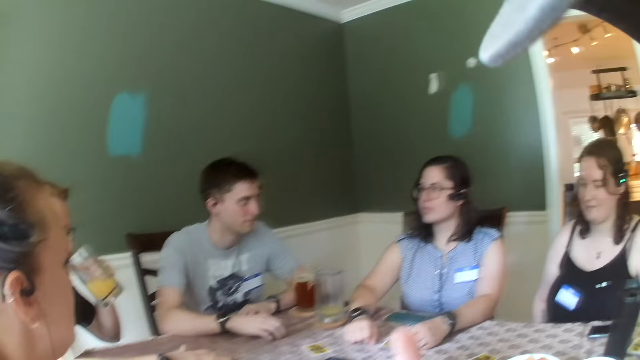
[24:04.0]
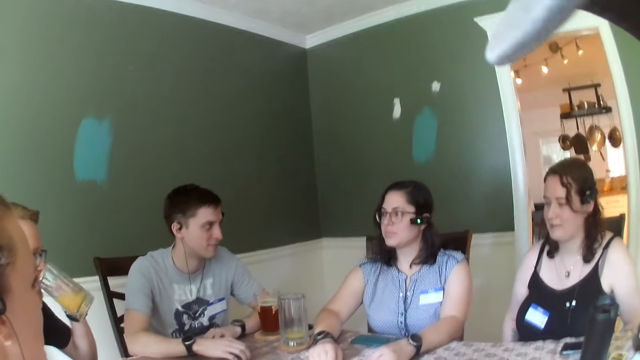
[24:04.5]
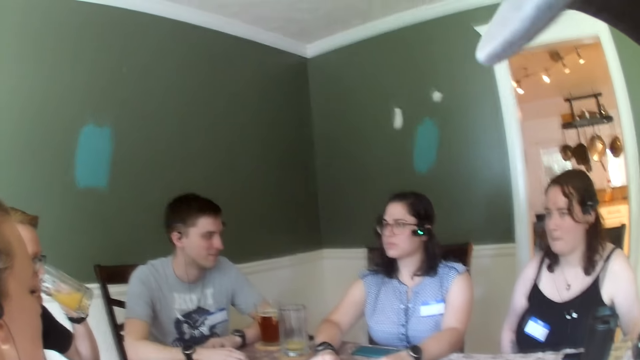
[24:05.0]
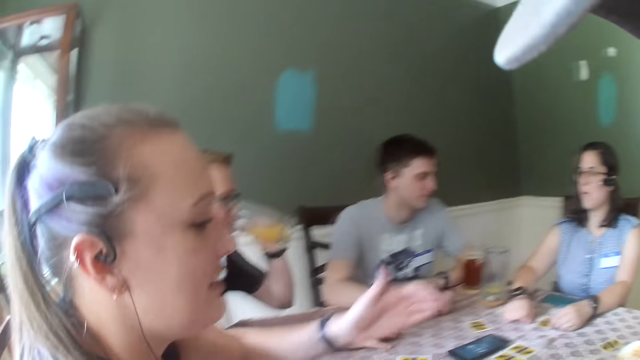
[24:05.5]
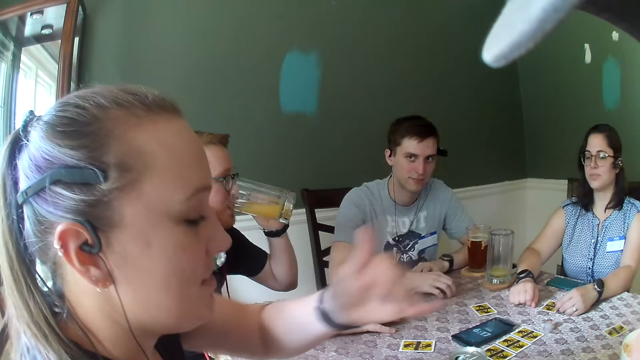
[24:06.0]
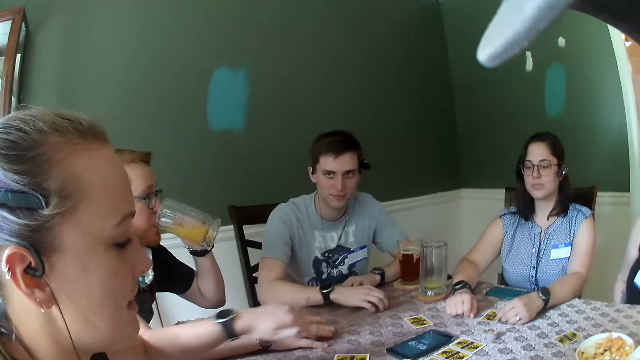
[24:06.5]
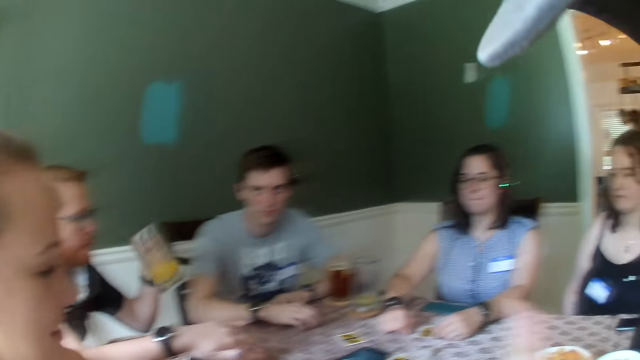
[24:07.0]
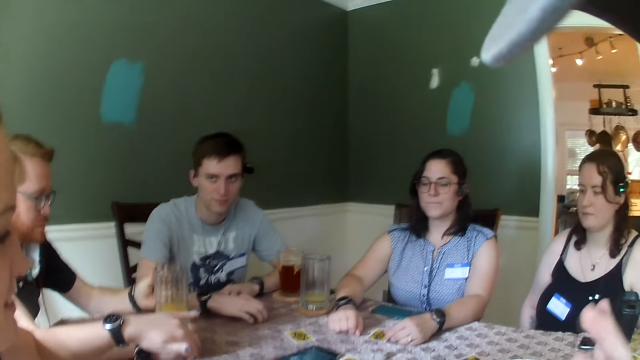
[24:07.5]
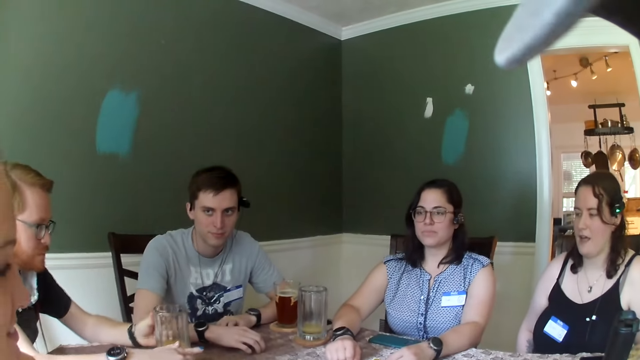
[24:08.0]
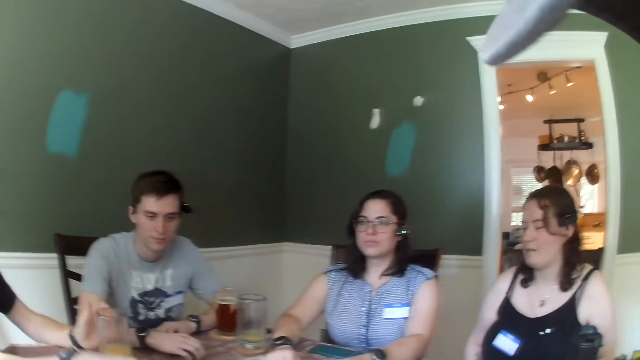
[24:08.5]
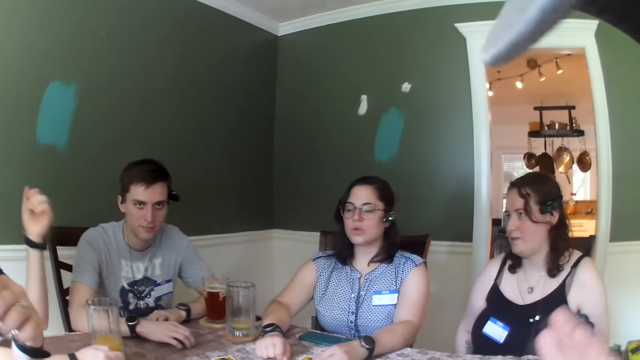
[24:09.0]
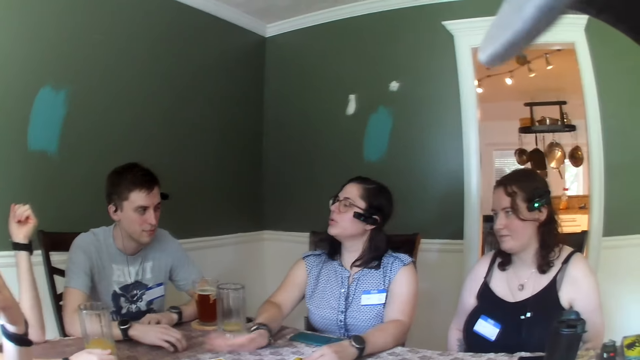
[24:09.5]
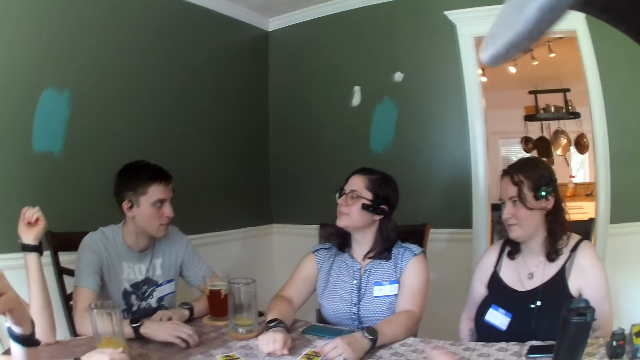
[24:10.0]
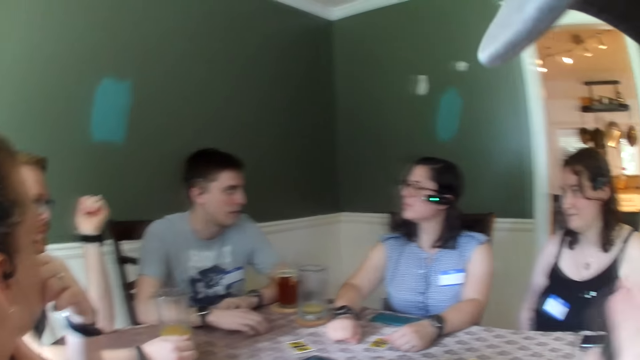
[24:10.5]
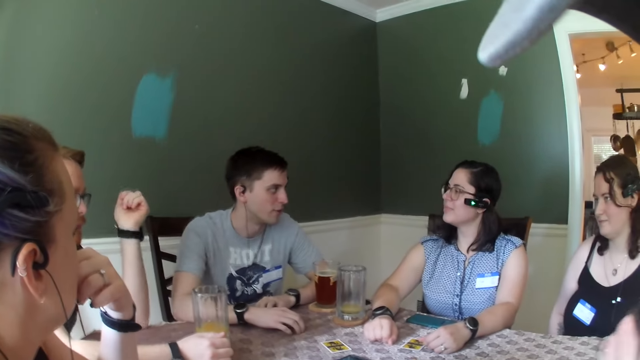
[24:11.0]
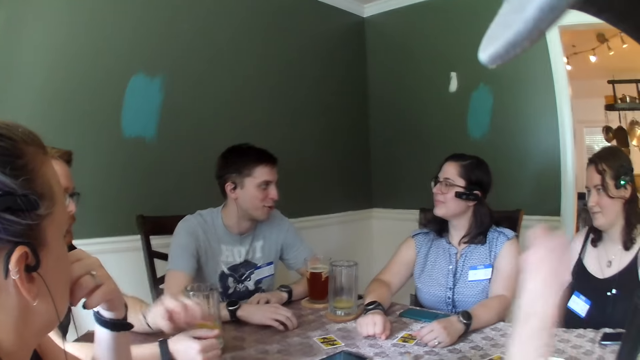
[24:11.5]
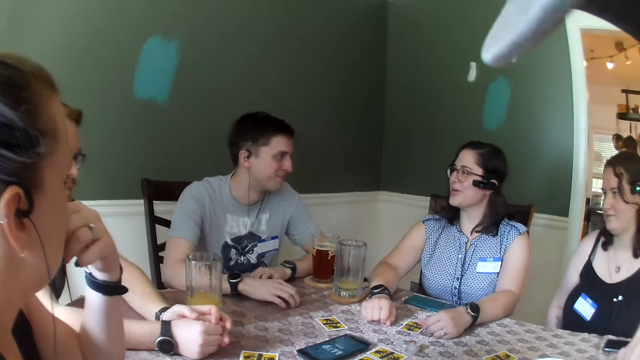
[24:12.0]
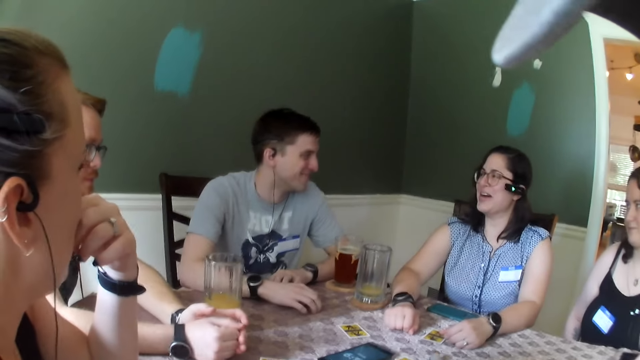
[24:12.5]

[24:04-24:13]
A woman interacts with another woman, a third woman, a man and another man.

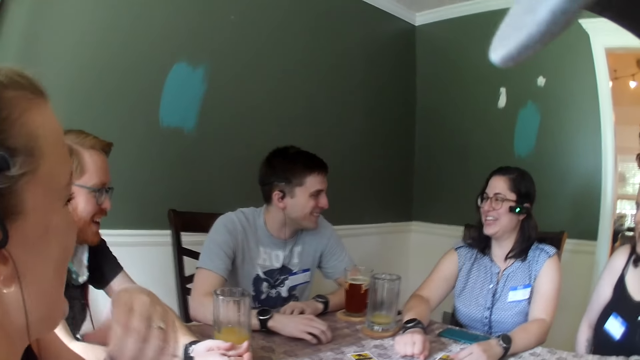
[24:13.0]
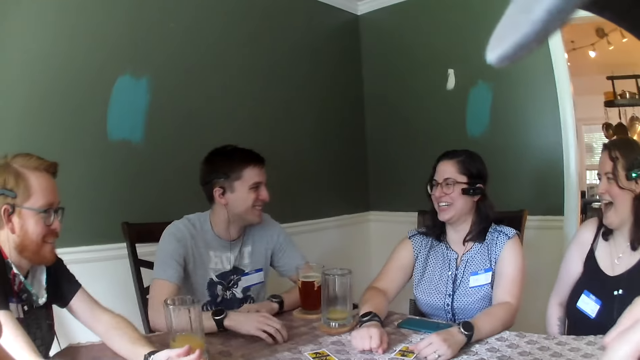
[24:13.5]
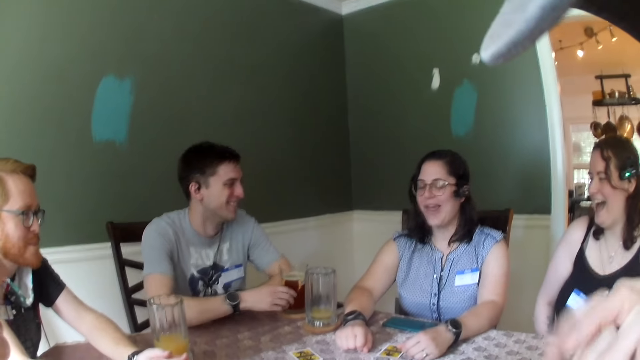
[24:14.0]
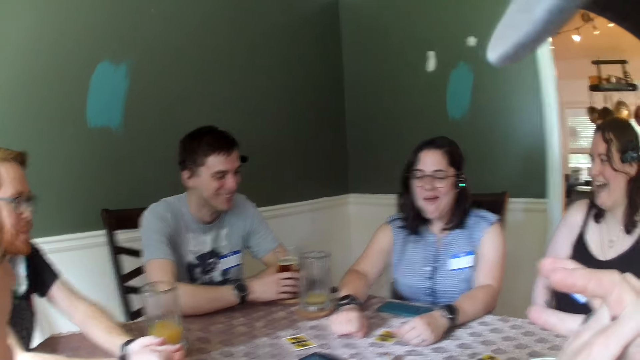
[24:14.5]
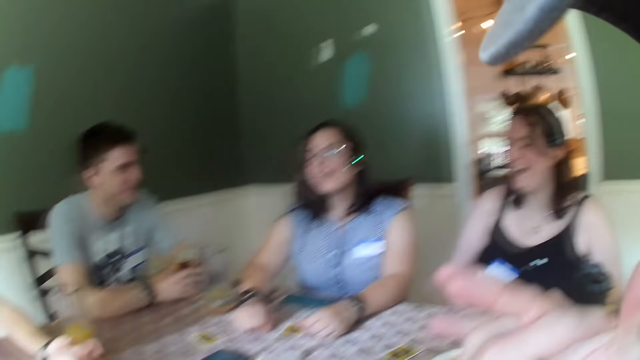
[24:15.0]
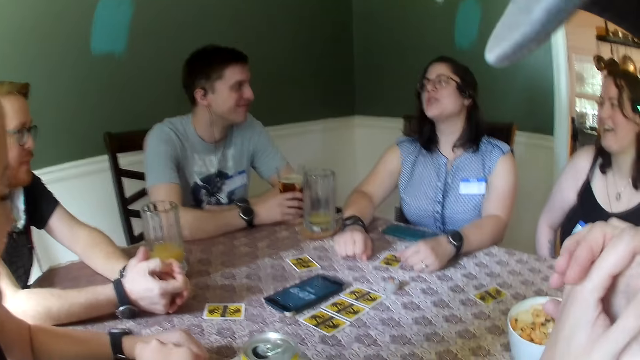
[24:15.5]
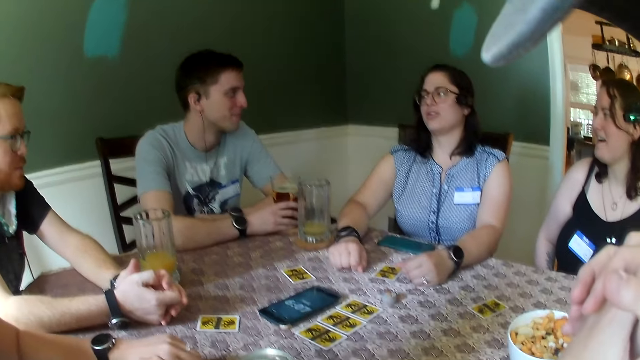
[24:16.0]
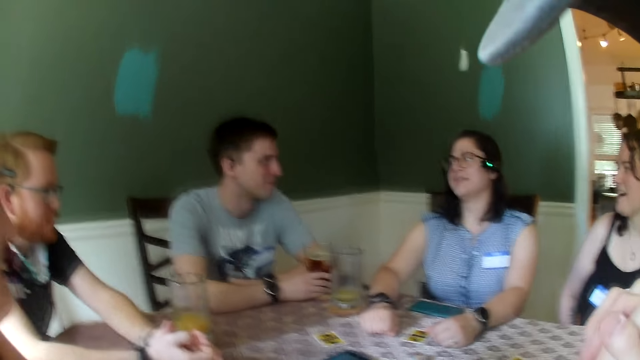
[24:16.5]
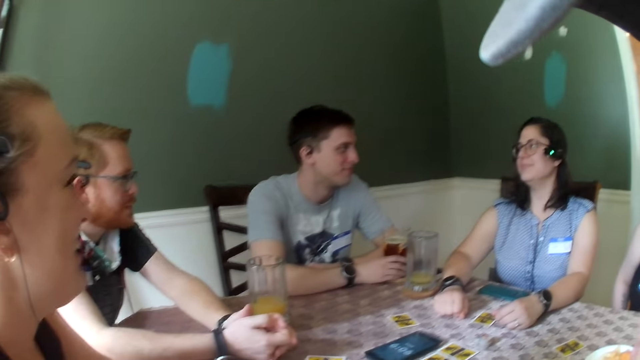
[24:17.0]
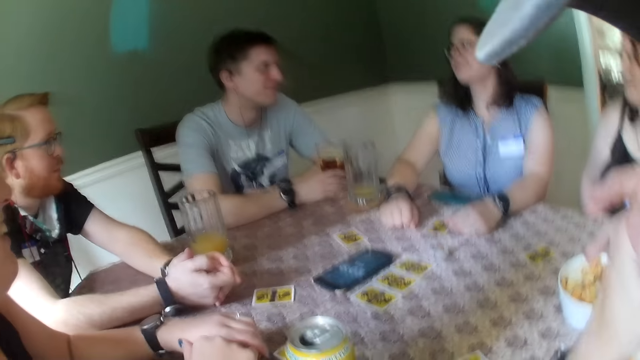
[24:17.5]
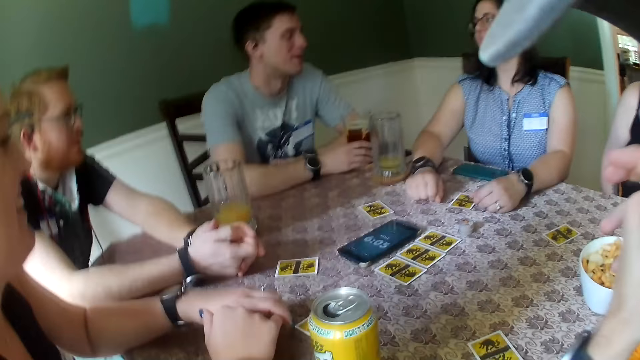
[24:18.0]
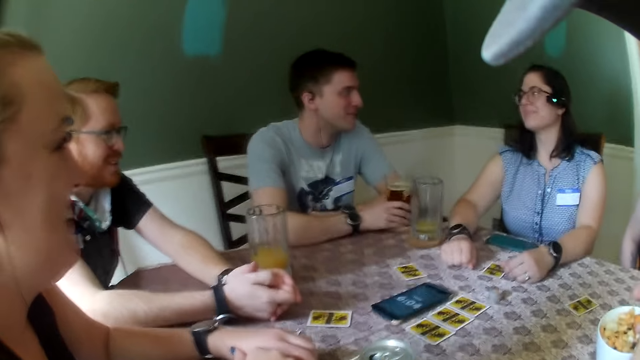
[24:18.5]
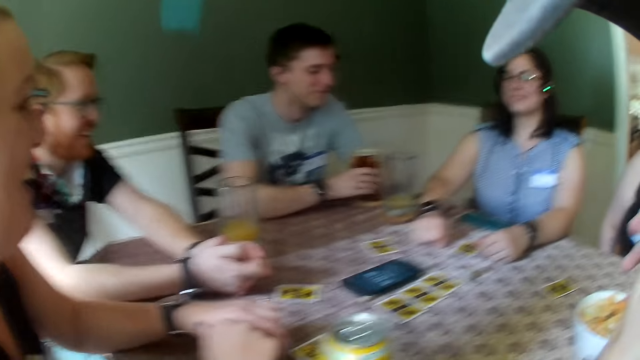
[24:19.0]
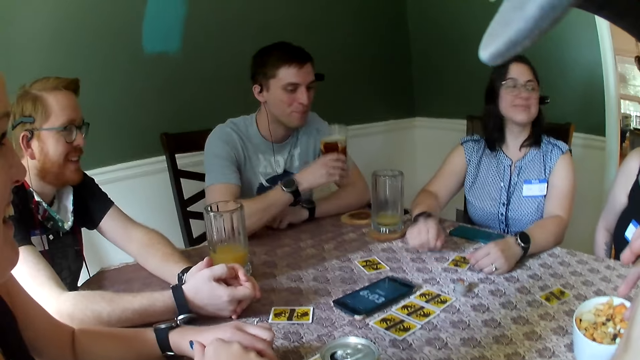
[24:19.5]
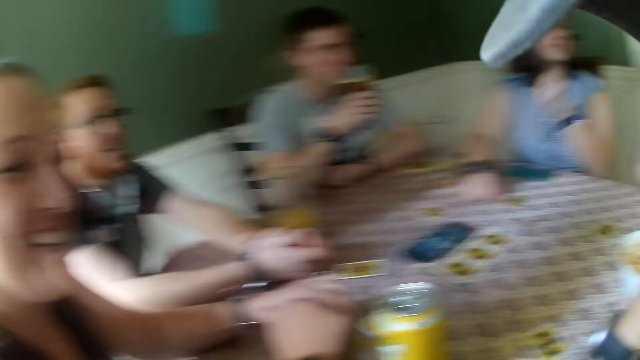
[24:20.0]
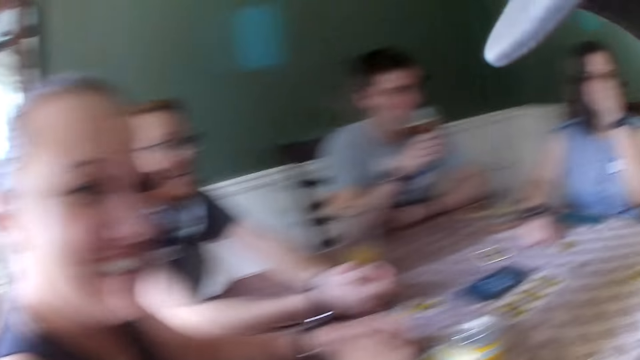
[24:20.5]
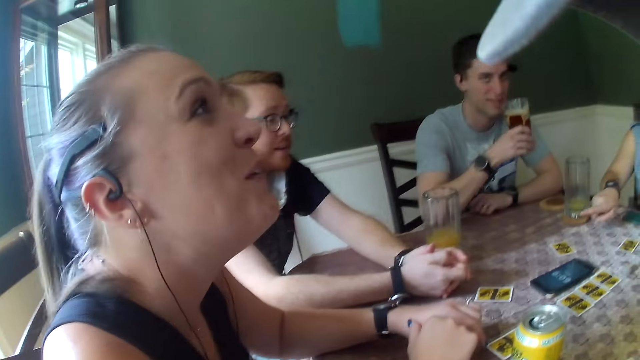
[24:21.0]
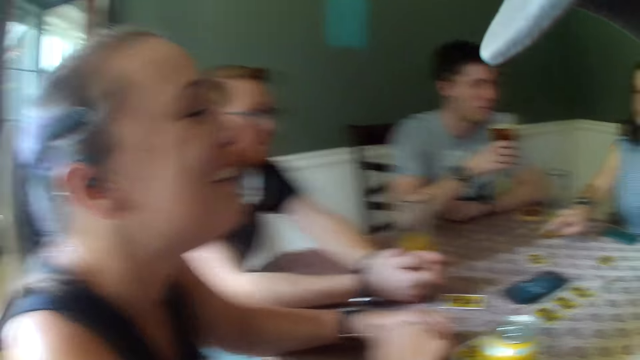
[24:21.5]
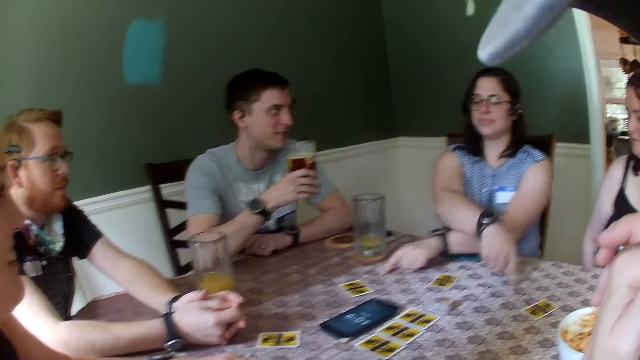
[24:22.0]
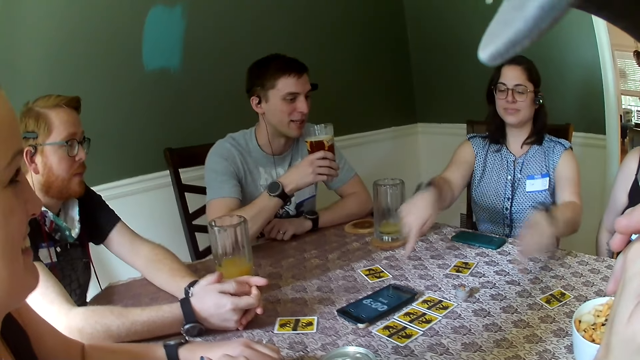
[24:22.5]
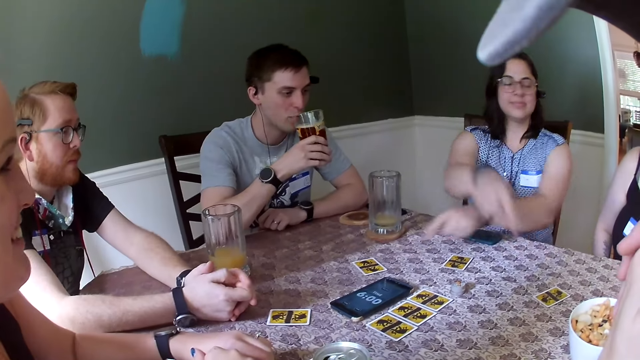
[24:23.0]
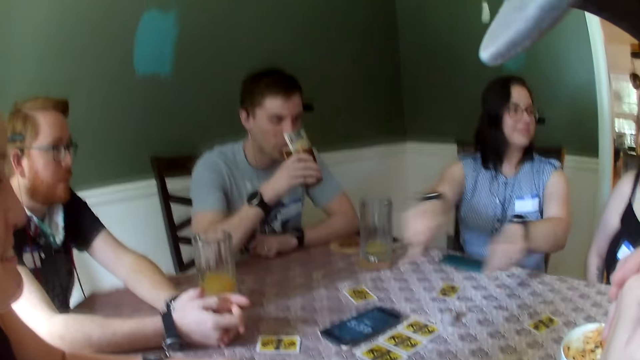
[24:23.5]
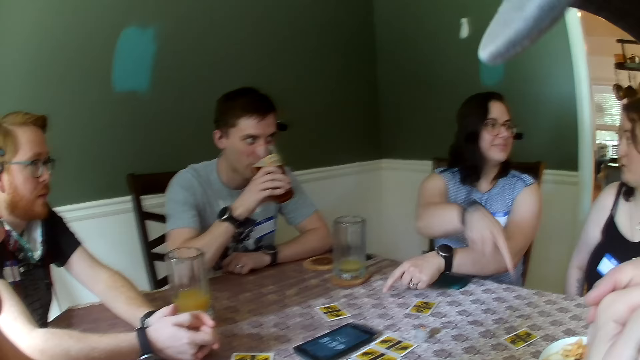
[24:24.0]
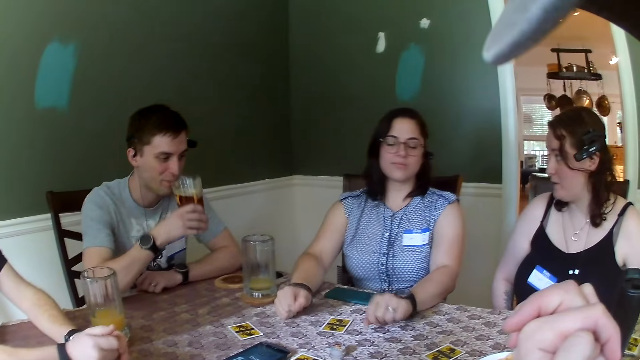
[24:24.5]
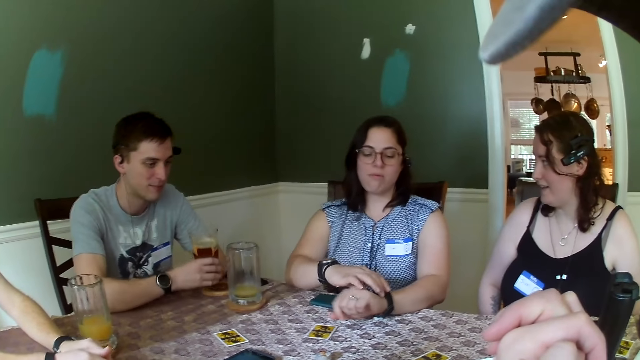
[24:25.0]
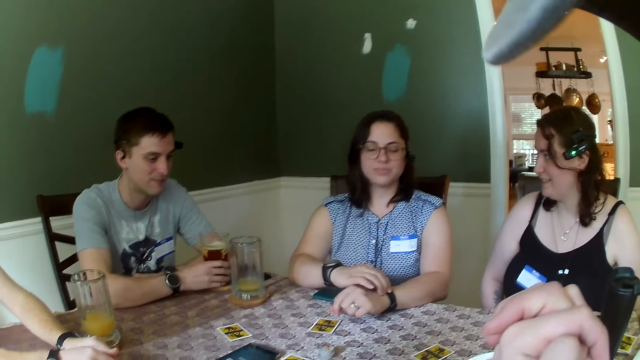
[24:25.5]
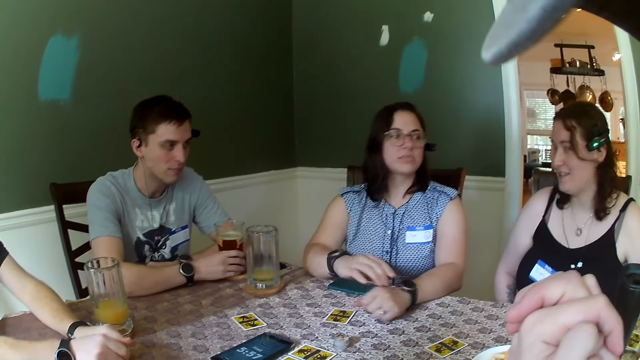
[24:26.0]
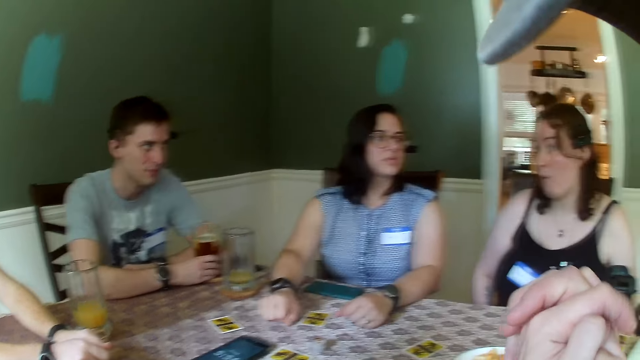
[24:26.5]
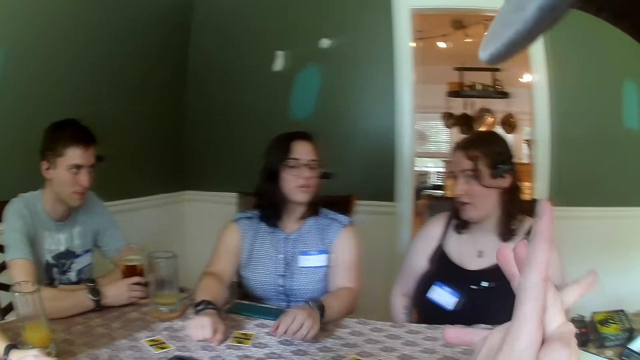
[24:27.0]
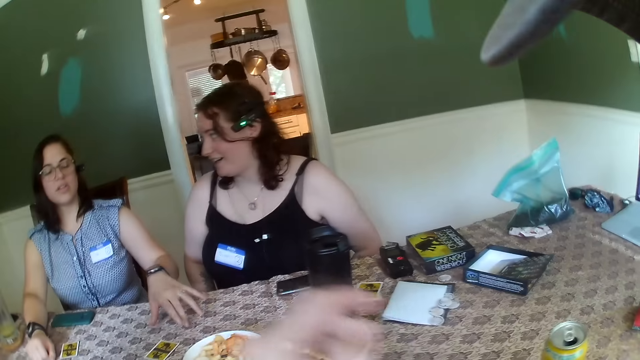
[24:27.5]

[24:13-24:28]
A woman interacts with a man. The camera wearer speaks to everybody on the table. Another man sips a drink. The first woman touches the table with both hands repeatedly. Another woman mixes hands. A third woman interacts with the first woman and another woman.
